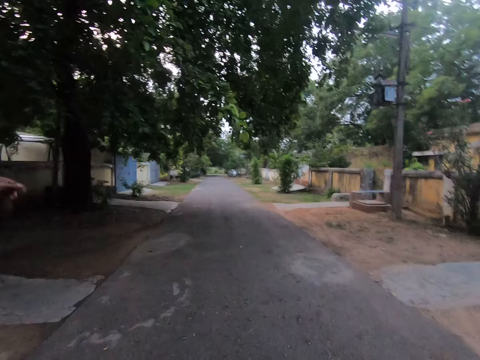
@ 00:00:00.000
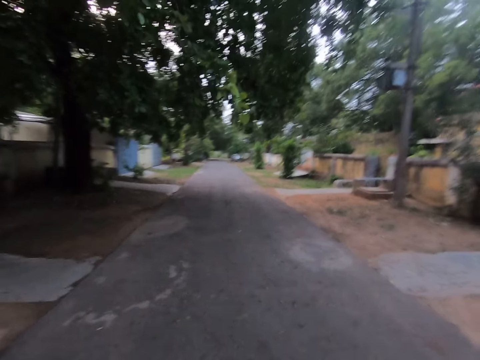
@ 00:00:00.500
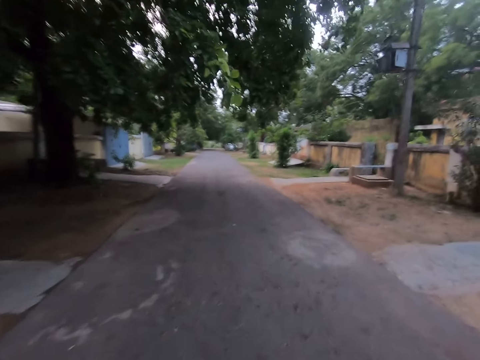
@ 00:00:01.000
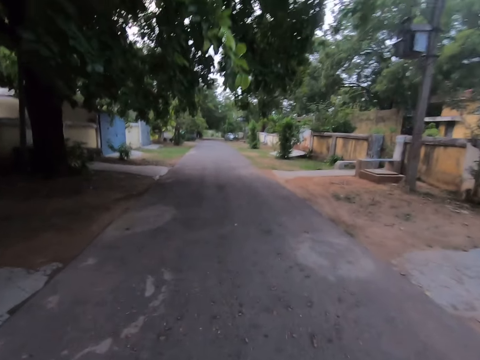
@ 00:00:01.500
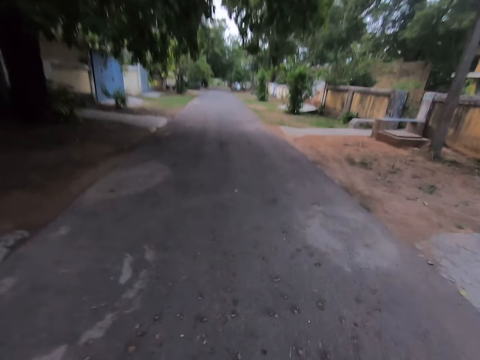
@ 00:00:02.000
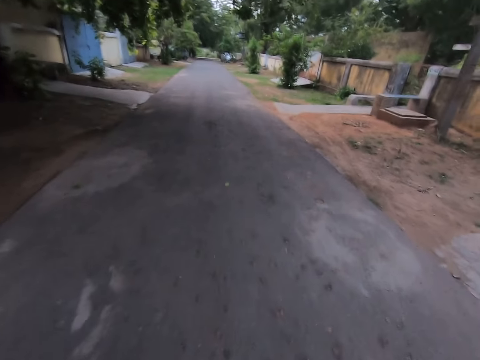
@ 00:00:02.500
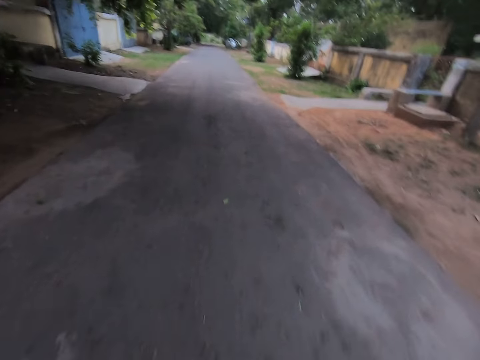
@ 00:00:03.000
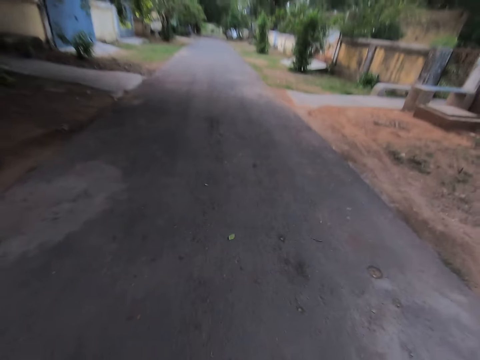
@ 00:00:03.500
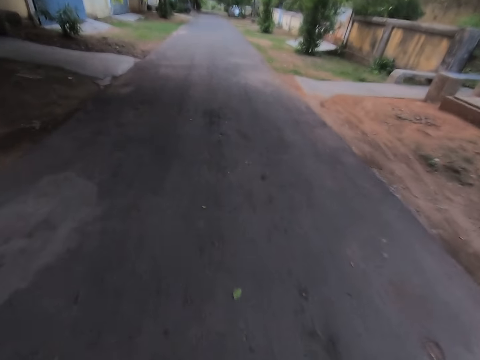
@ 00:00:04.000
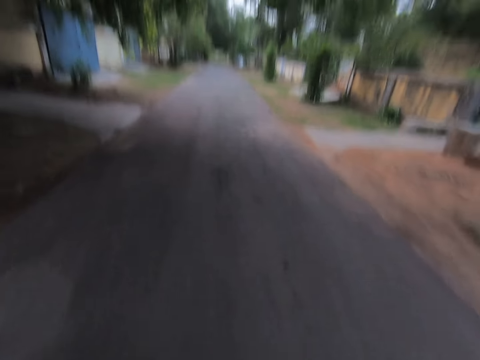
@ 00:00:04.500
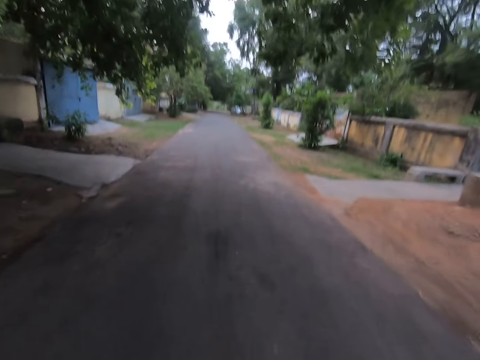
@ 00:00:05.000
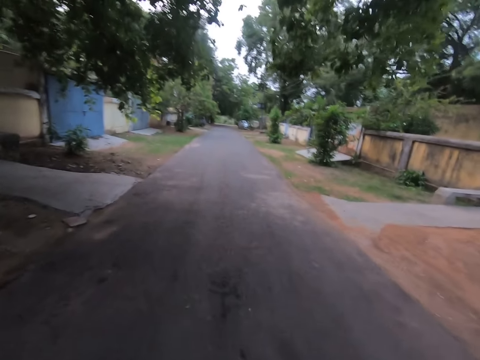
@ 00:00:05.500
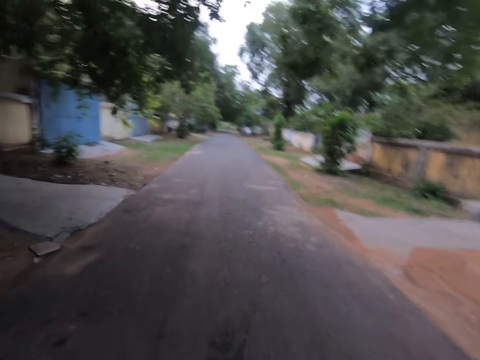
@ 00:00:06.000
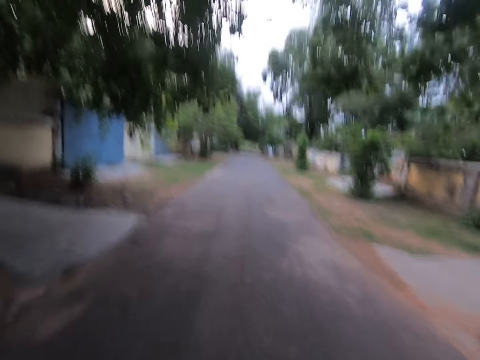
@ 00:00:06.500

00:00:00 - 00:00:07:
The camera wearer interacts with a woman. They walk on a street. They talk with the woman.

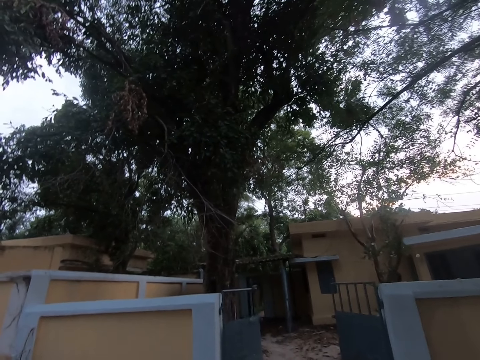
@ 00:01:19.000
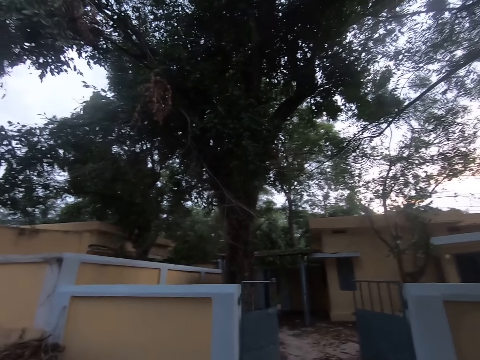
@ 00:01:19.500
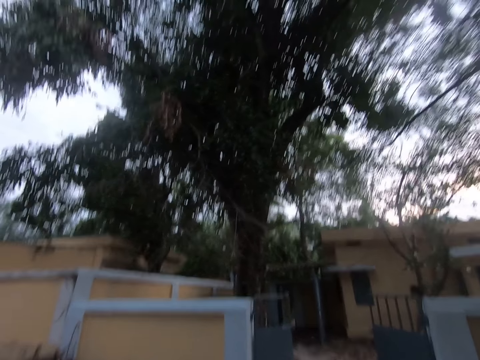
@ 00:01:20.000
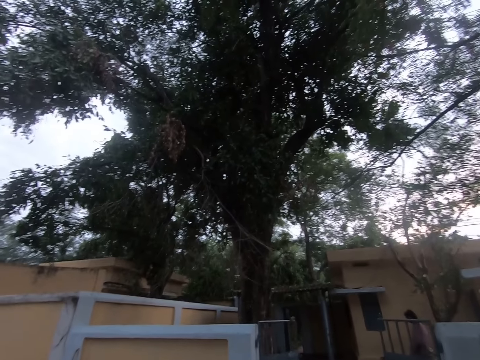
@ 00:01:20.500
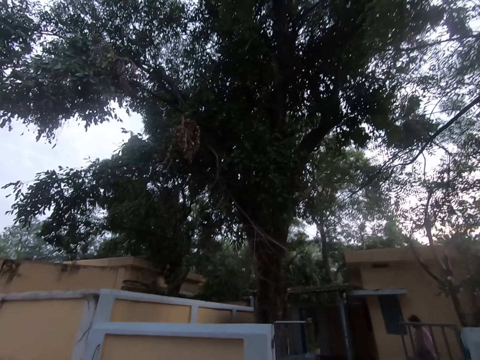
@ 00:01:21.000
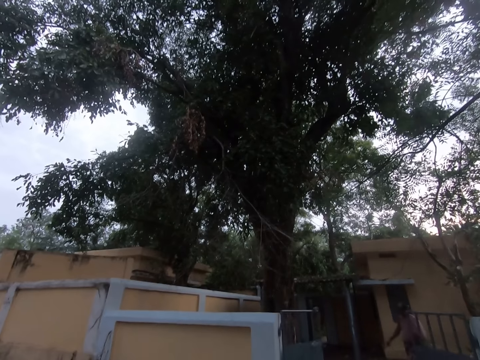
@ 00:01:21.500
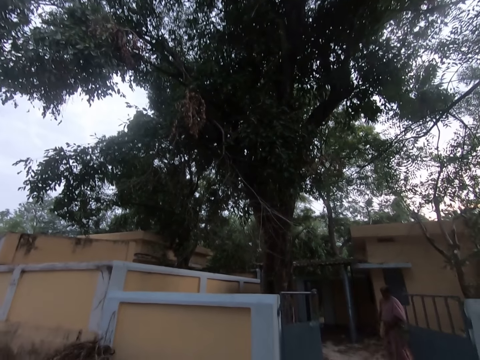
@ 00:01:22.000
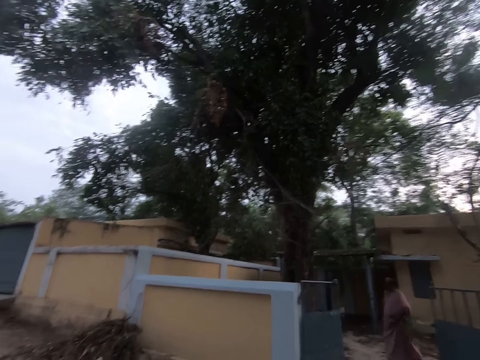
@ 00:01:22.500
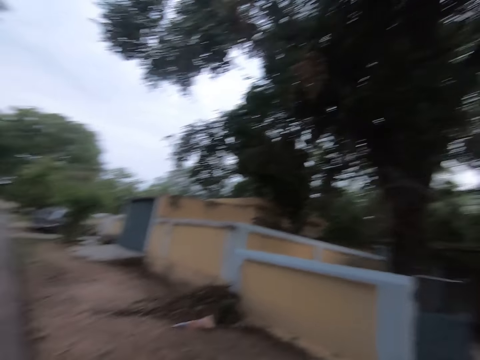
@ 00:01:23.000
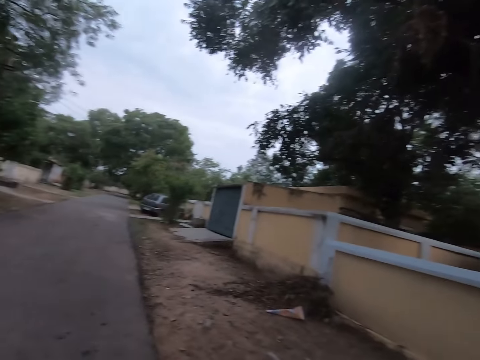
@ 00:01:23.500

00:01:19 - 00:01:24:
The woman walks out of the building. The camera wearer walks away from the building.

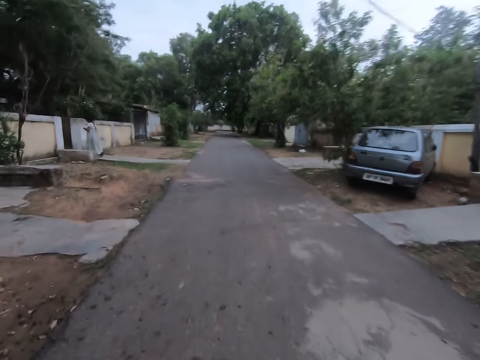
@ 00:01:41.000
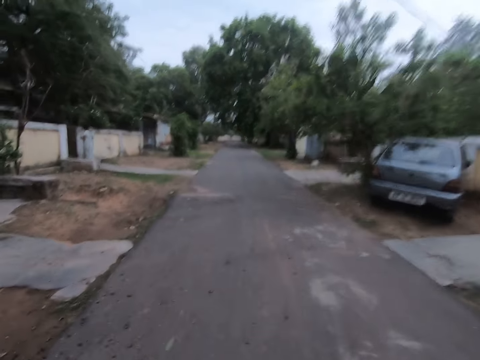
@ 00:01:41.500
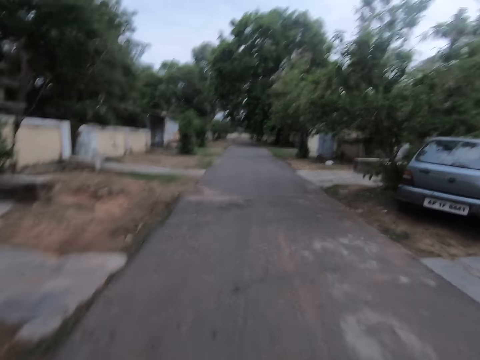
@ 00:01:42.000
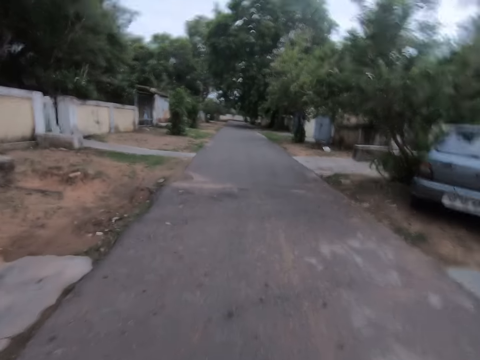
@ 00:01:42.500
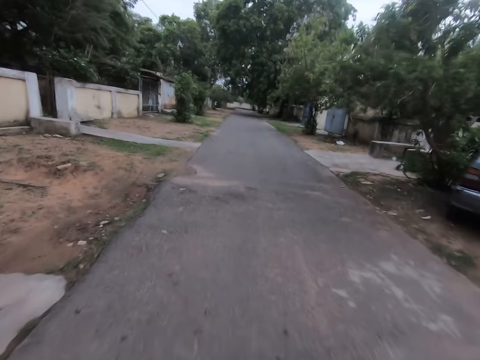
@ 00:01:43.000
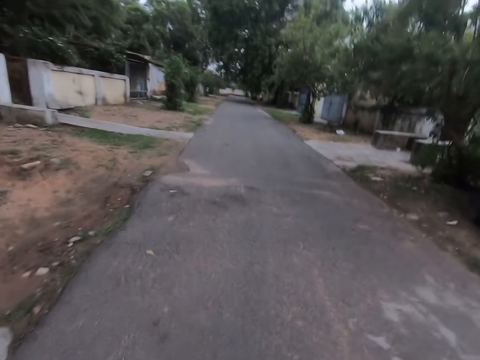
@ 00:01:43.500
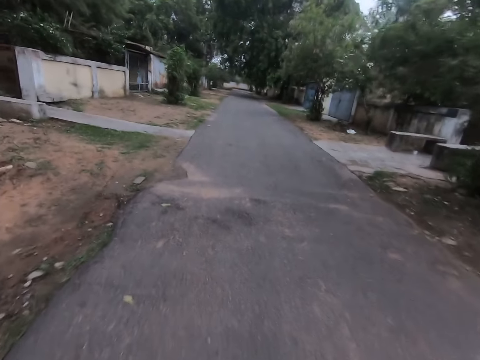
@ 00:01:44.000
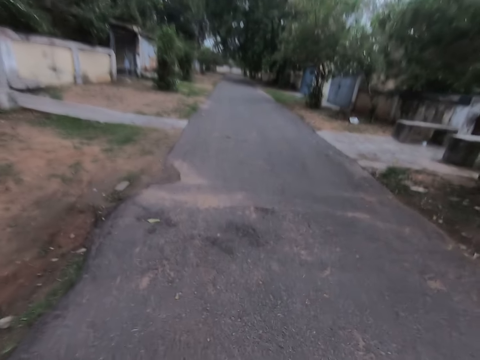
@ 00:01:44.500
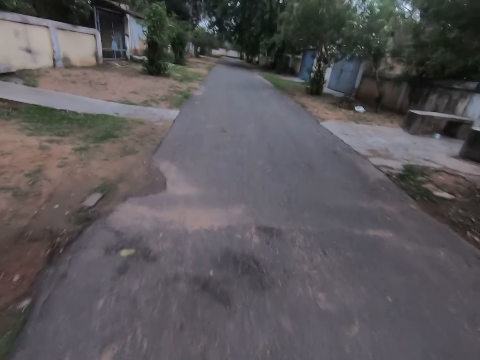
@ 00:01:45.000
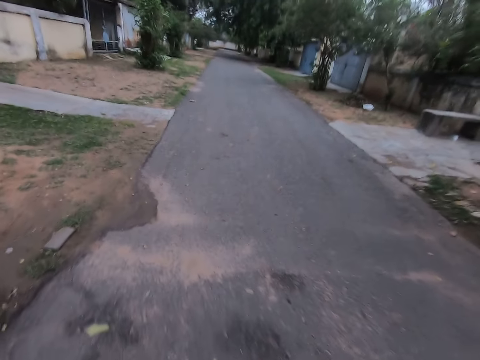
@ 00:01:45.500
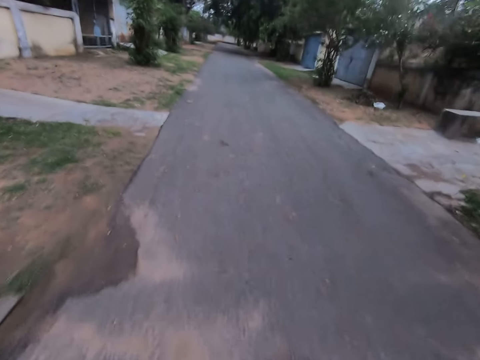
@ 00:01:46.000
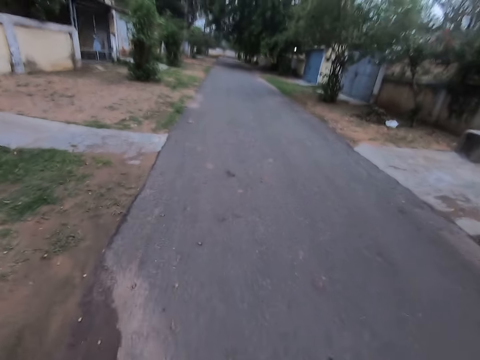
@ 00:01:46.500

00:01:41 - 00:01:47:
Another woman walks into a building.

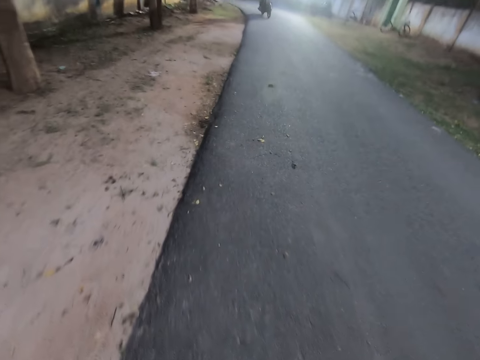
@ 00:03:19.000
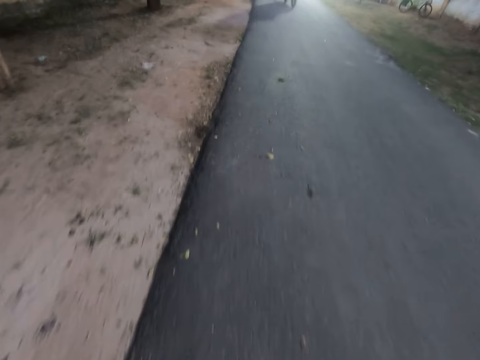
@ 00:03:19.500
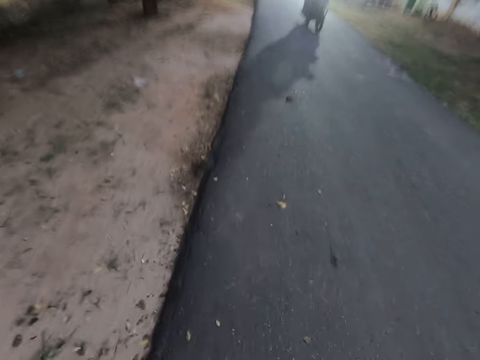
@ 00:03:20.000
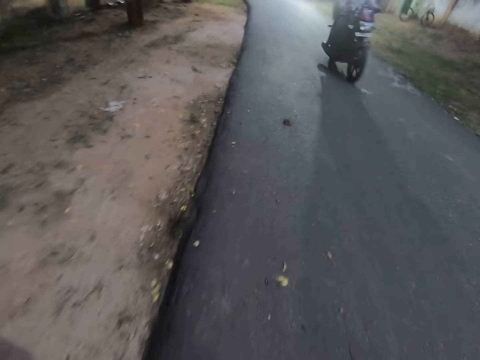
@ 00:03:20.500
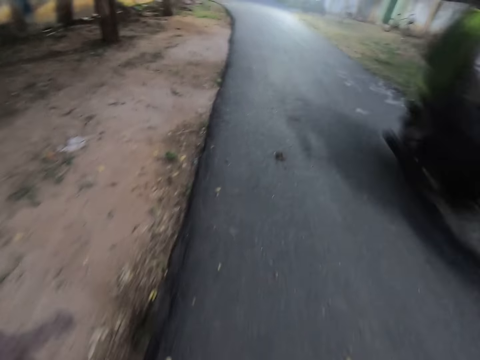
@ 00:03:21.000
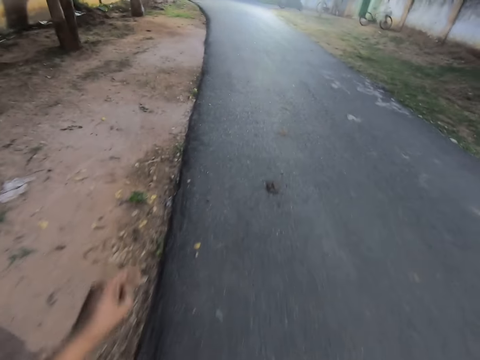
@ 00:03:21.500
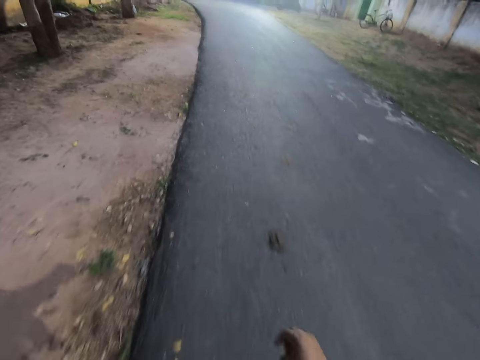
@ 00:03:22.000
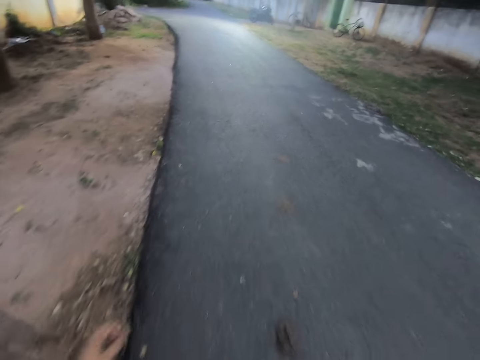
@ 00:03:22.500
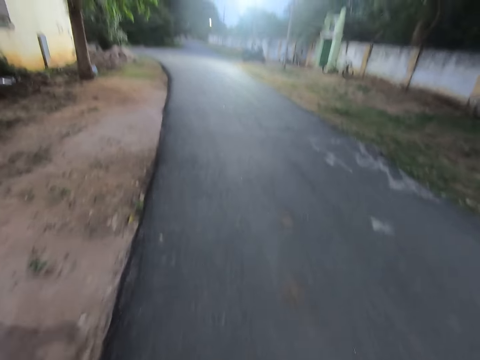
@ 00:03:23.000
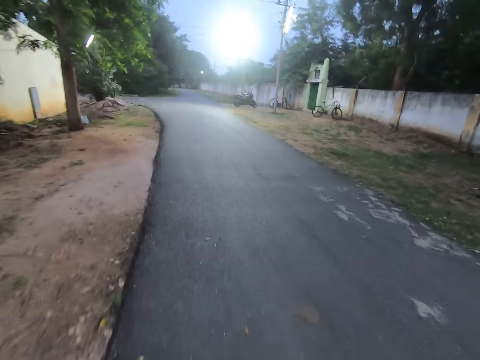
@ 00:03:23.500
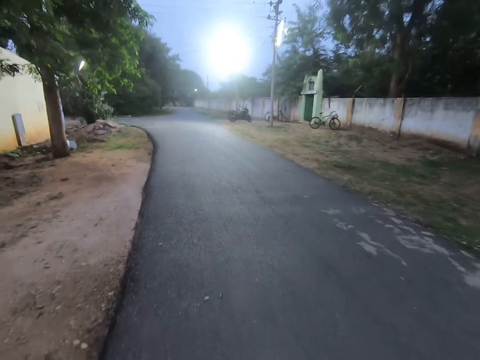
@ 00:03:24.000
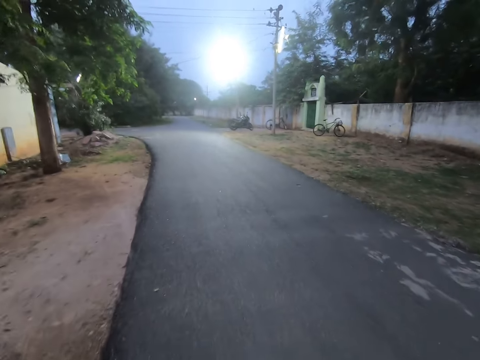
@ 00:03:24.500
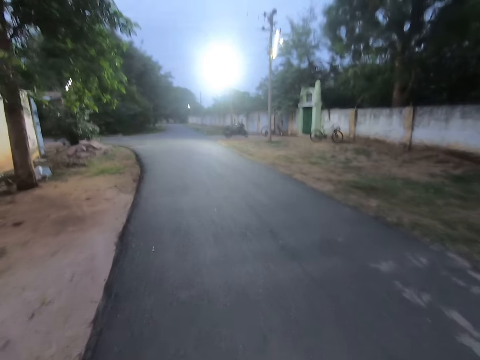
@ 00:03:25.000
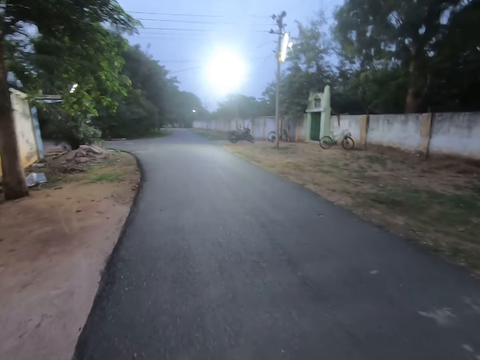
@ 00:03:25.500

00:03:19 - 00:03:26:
A man and another man ride past the camera wearer with a bike.

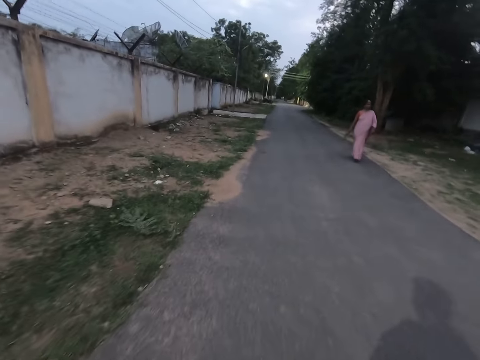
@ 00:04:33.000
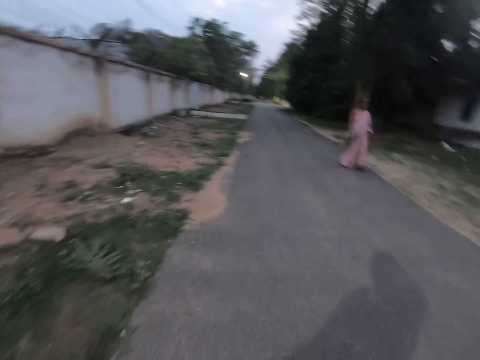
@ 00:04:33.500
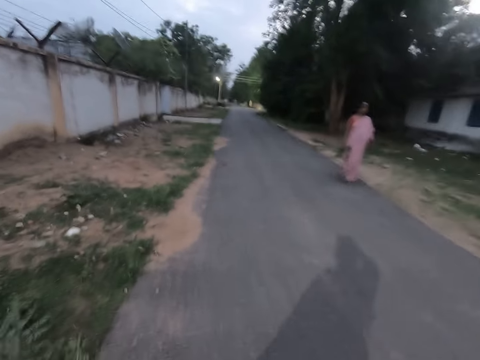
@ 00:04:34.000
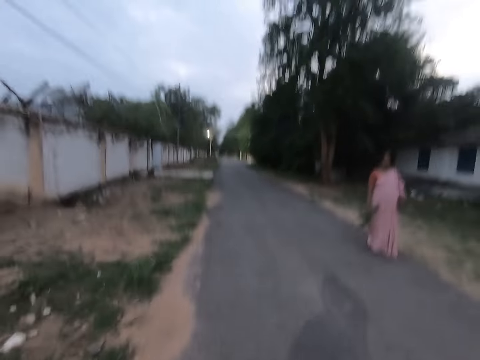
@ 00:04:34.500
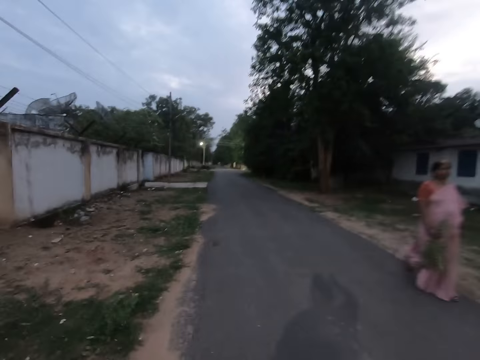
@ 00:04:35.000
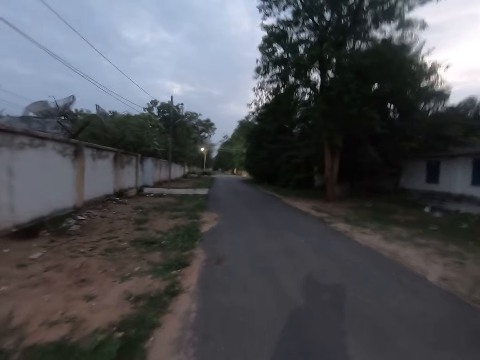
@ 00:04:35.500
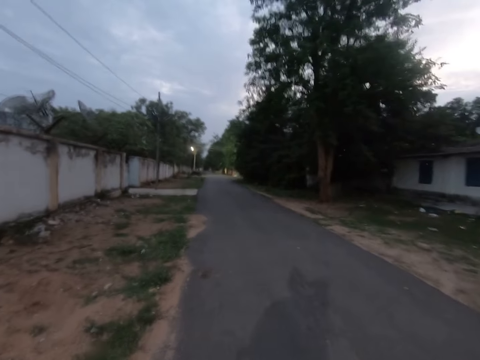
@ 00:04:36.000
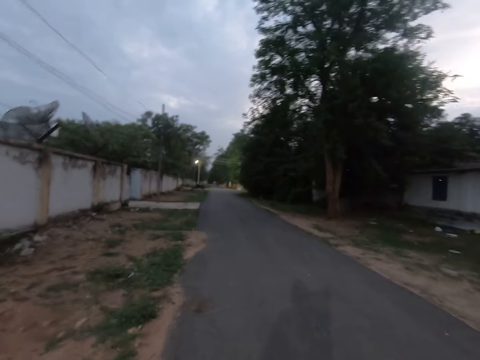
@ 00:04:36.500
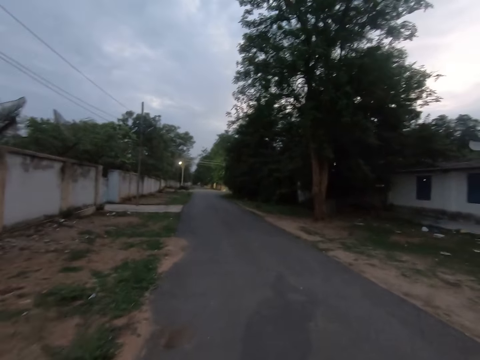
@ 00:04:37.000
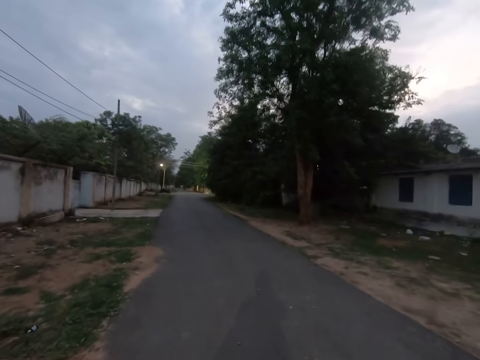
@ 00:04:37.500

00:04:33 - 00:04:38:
The camera wearer adjusts her camera. She walks past a woman.
